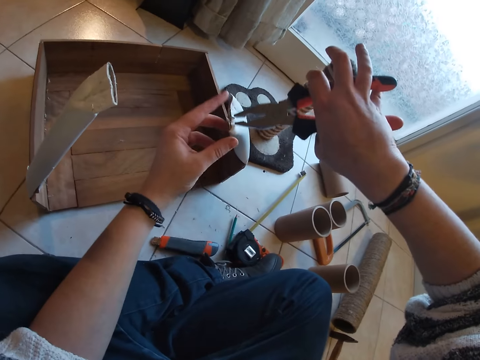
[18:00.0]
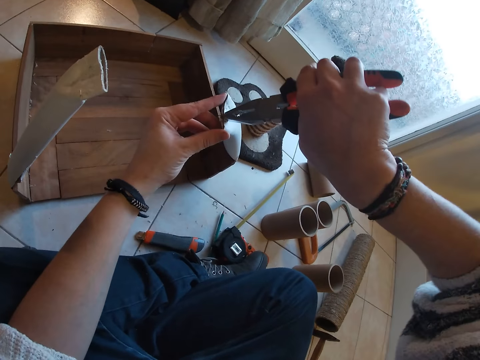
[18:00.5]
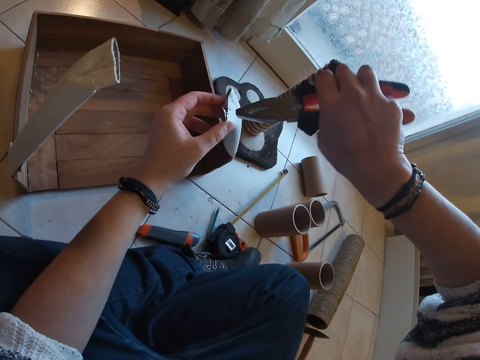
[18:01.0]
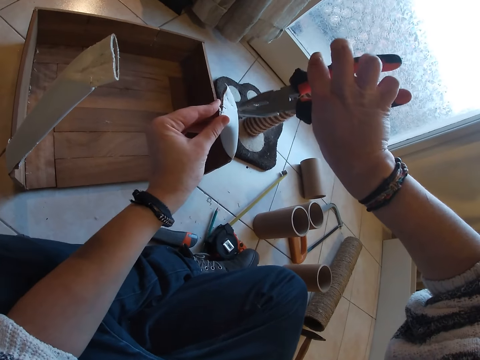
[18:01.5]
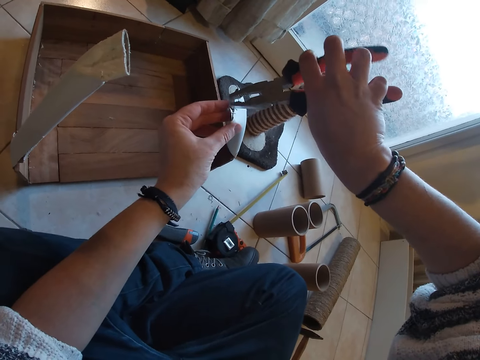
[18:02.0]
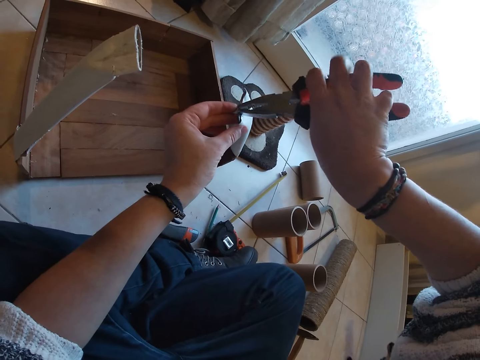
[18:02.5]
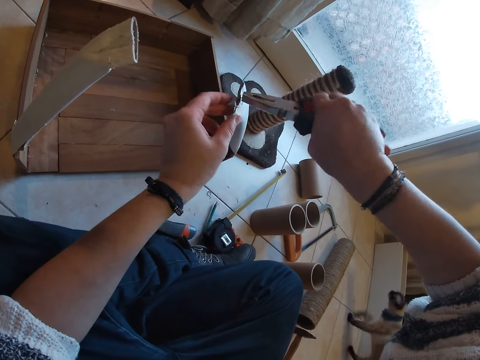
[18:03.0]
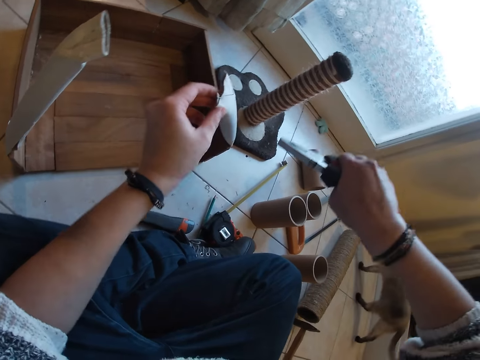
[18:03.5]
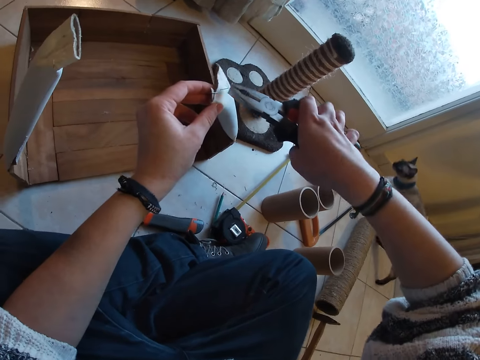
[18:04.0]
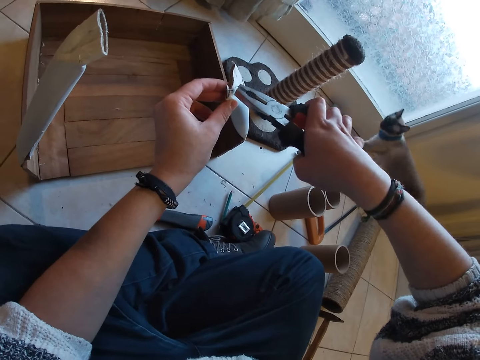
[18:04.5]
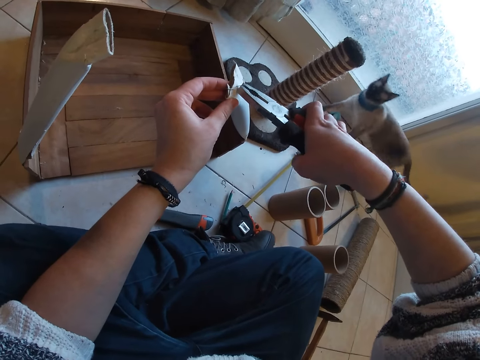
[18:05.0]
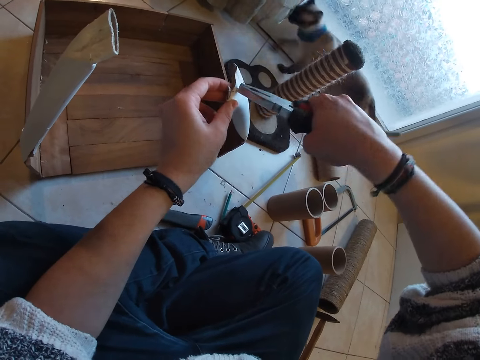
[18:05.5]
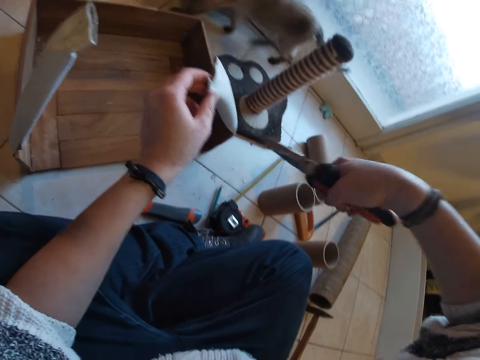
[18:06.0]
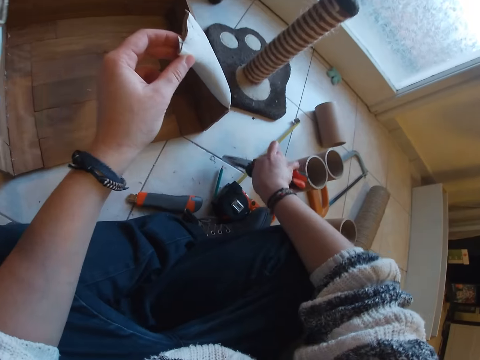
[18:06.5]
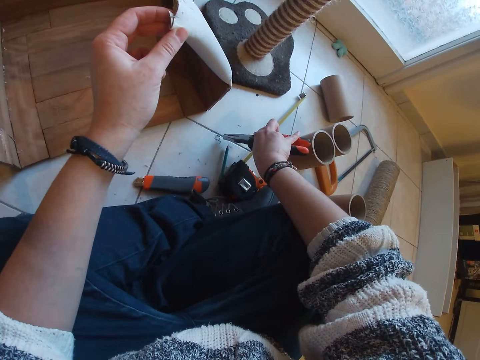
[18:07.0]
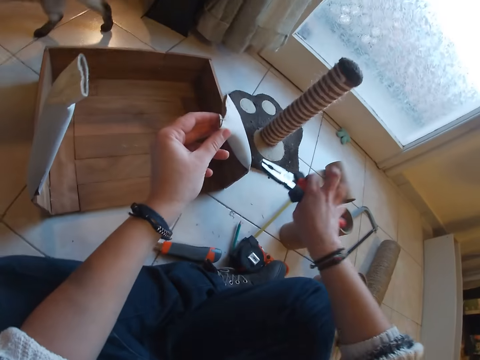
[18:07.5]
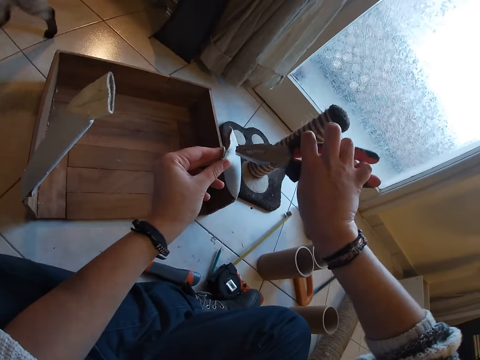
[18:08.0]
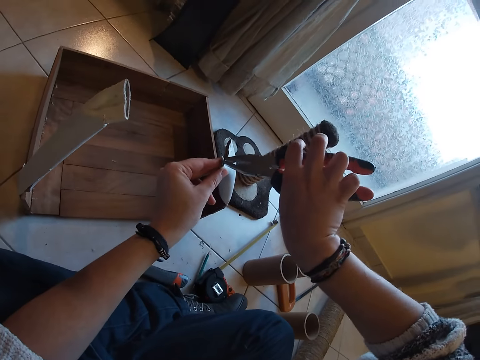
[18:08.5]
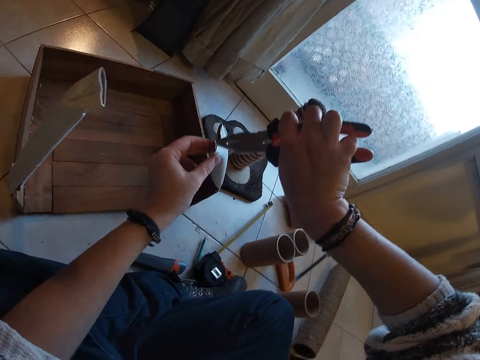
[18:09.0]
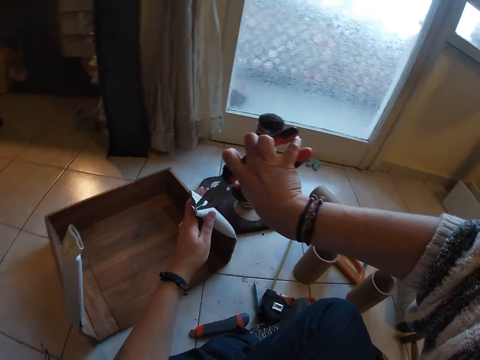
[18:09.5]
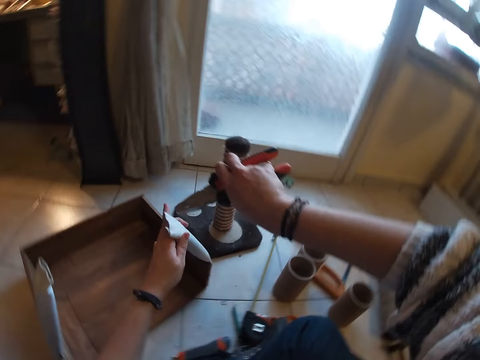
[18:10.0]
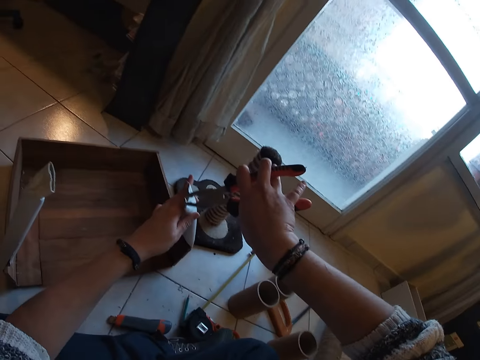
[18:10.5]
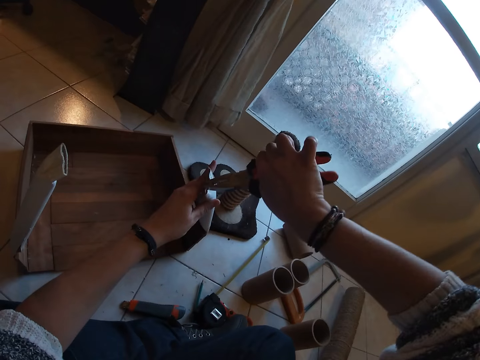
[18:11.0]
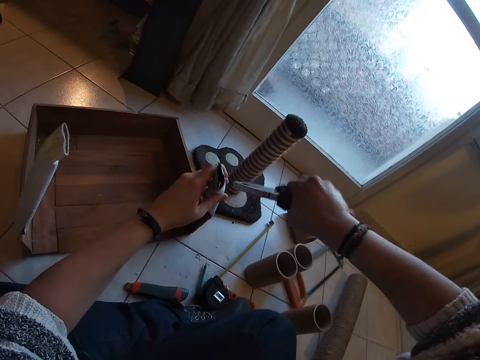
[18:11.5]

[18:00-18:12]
The camera wearer removes nails from the pipe. The cat walks past the camera wearer. The camera wearer releases the pin from the plier on the floor with his right hand. He removes the pin from the second pipe with the plier in his right hand.

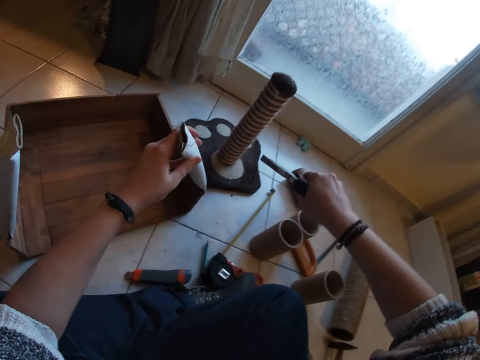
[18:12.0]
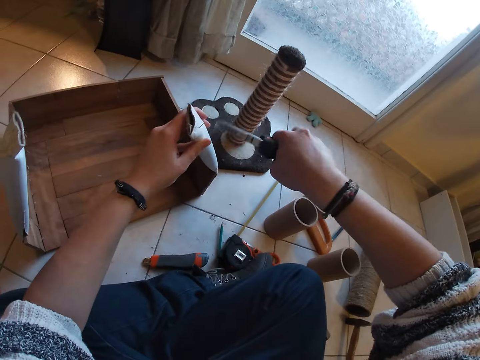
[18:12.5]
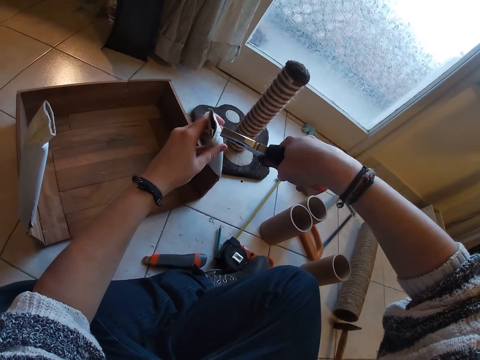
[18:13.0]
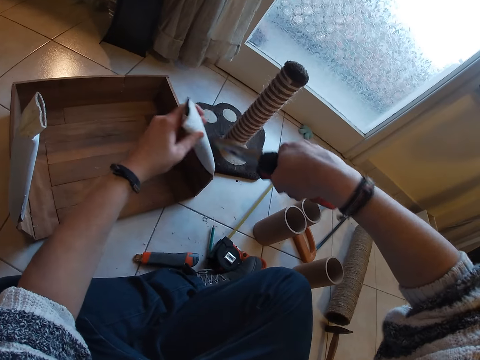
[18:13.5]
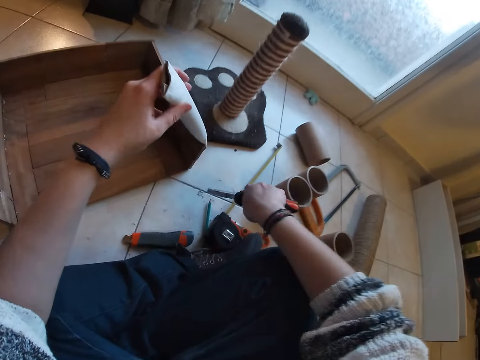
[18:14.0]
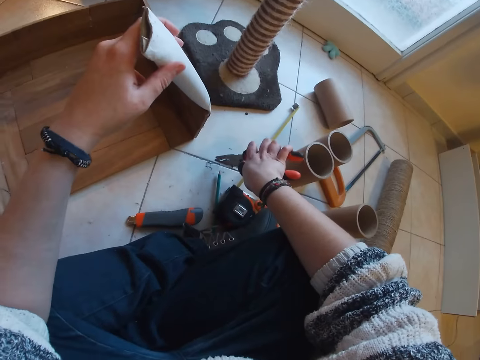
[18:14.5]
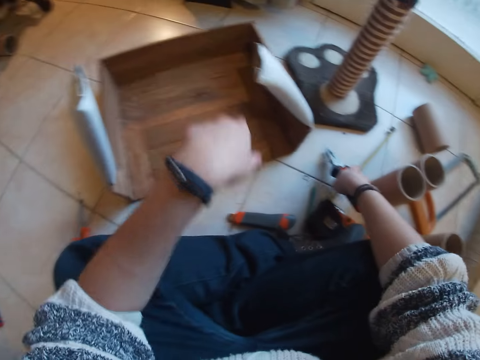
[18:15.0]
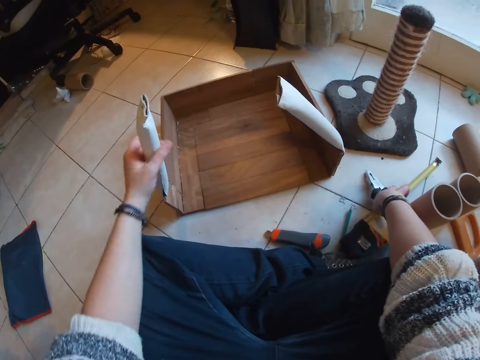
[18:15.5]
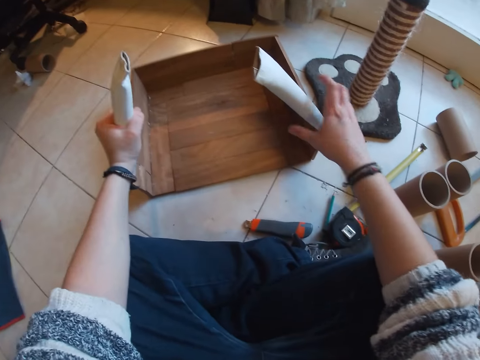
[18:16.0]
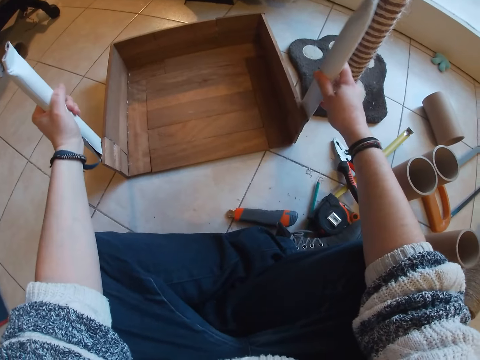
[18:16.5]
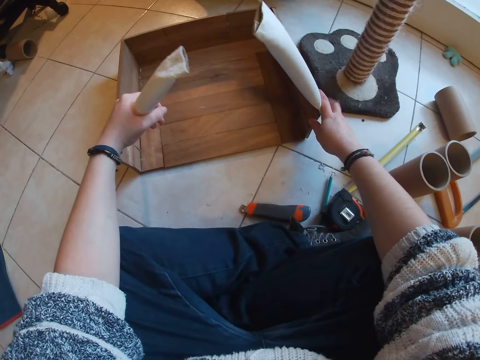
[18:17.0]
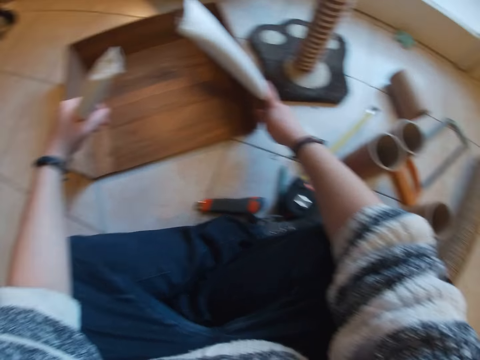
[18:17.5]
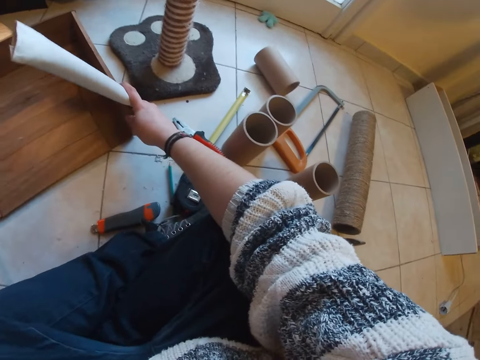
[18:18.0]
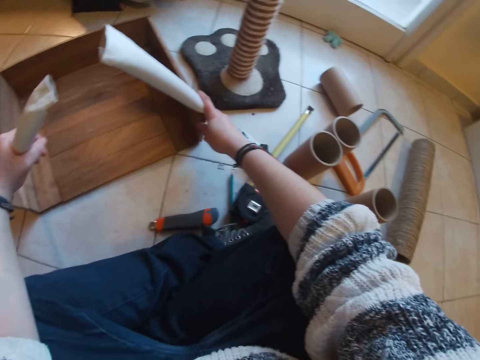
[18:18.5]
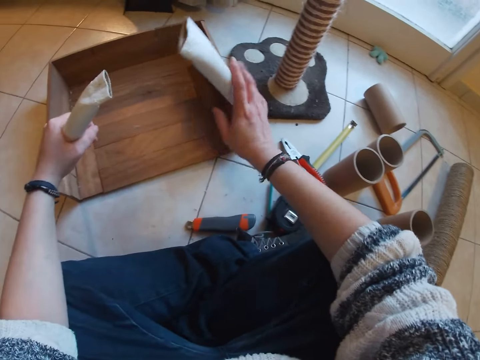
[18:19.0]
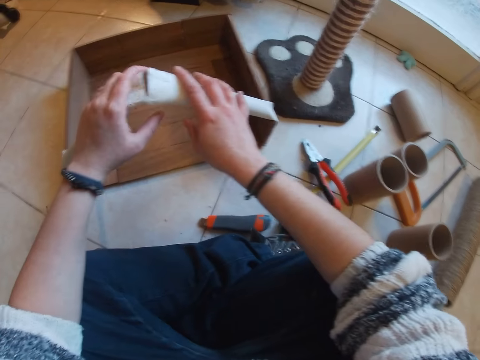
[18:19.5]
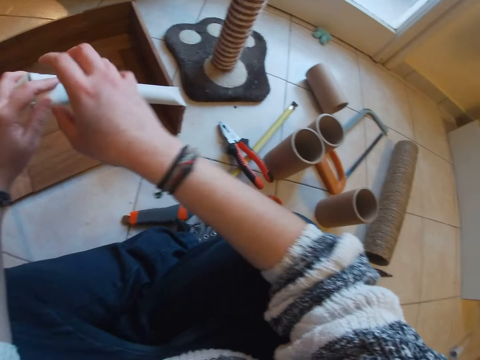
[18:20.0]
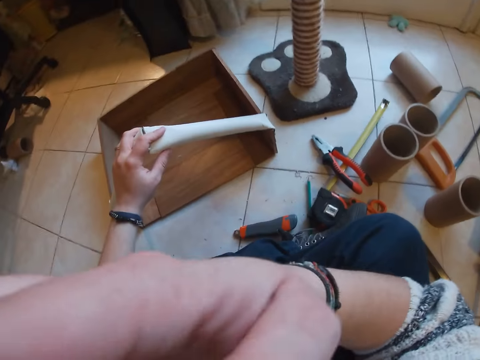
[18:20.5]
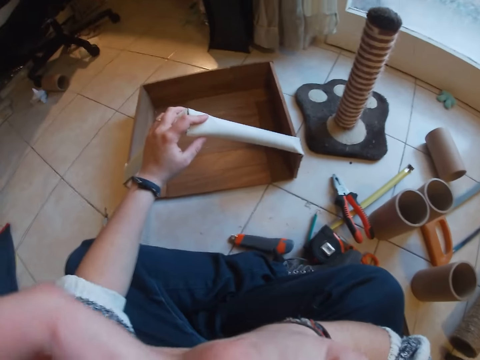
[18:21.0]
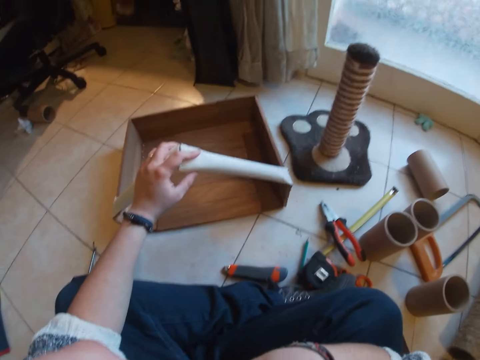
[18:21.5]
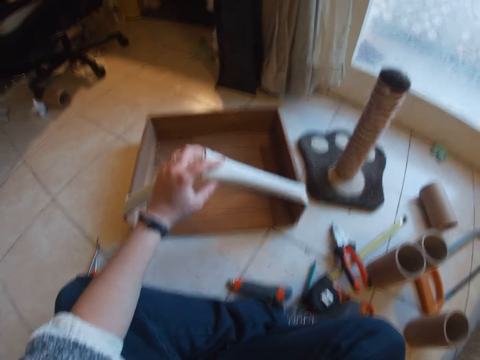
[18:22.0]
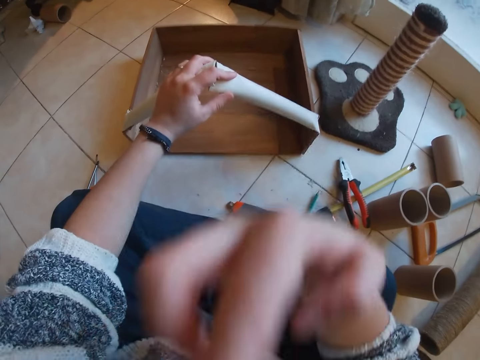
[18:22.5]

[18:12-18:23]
The camera wearer releases the pin from the plier on the floor with his right hand. They hold a tube with her left hand. They drop the plier in her right hand on the floor. They move papers on the timber. They hold the tube with her right hand. They pull the tube with her right hand and pull the tube with her left hand. They put the tube together with both hands. They touch her face with her right hand.

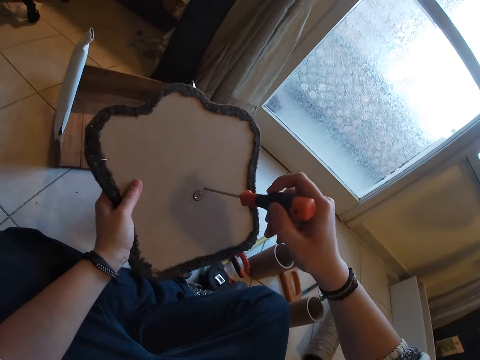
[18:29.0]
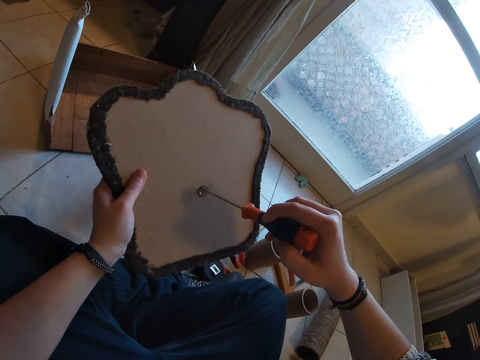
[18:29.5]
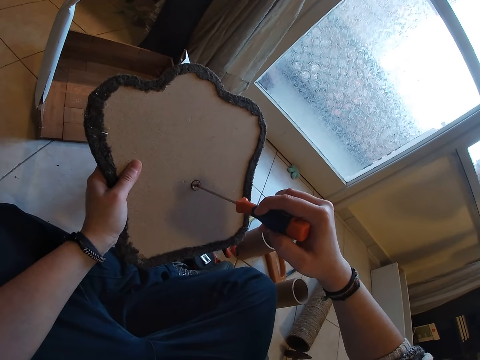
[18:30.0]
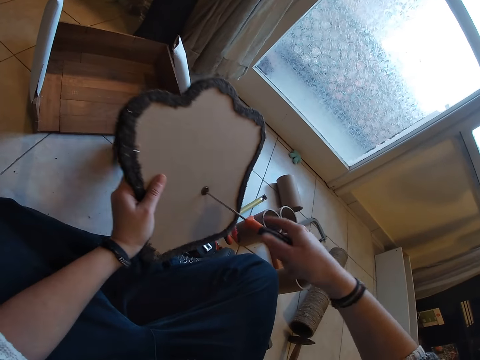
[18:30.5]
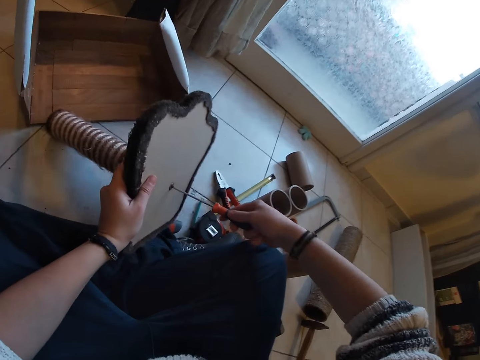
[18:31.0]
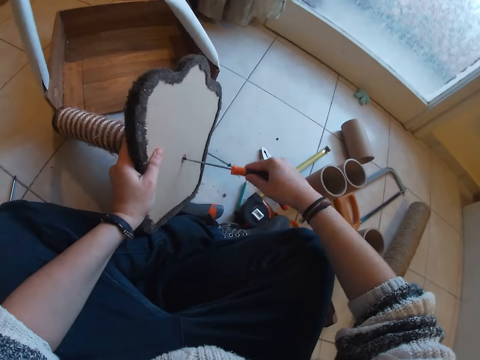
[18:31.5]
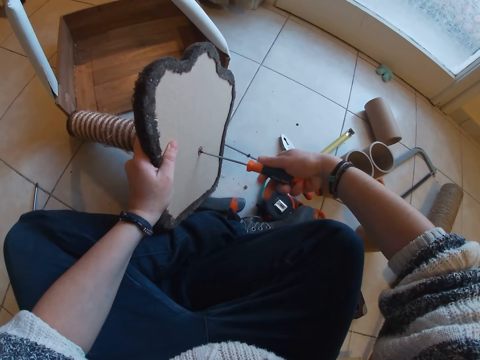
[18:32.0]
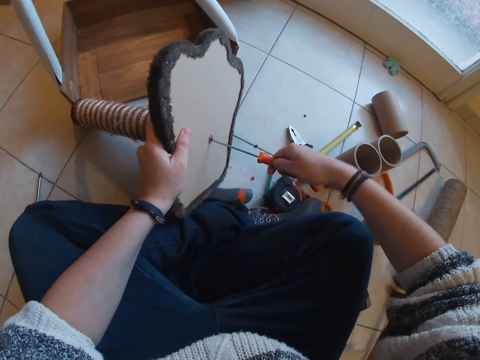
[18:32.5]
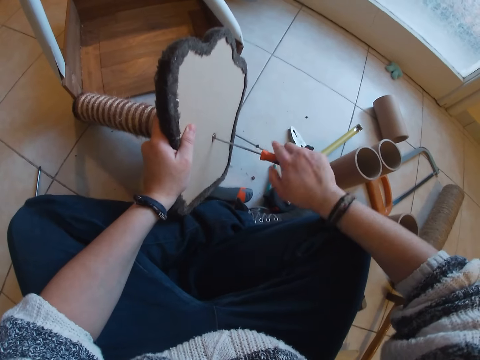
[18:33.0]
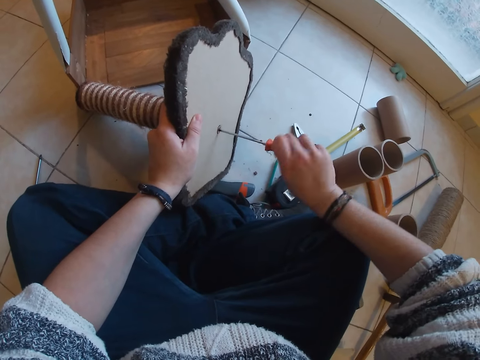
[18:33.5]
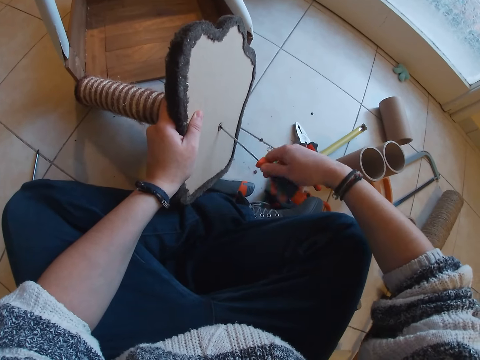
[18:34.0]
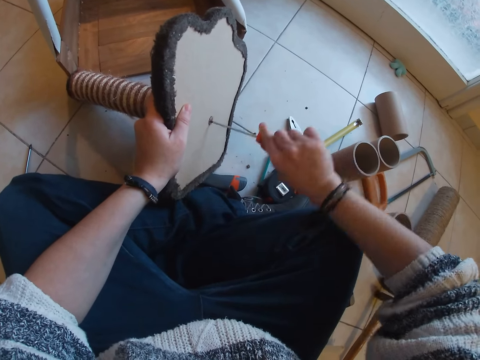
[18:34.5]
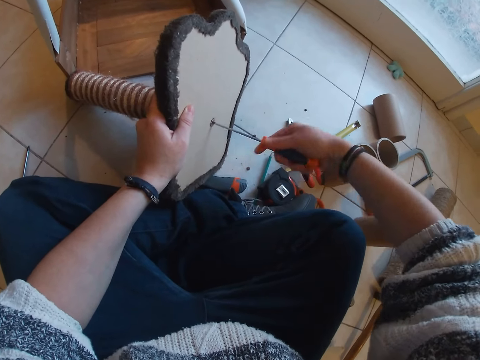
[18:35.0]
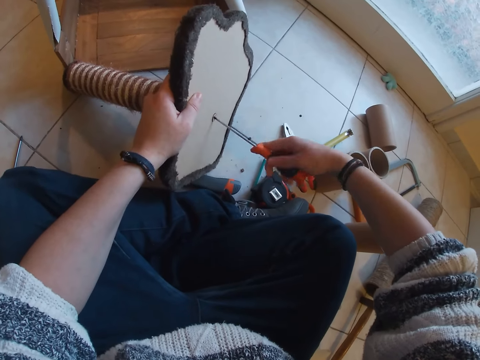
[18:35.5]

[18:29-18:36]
The camera wearer unscrews a bolt from the stand in her left hand with the screwdriver in her right hand. She adjusts the screwdriver on the stand. She moves the stand in her left hand to the box.
